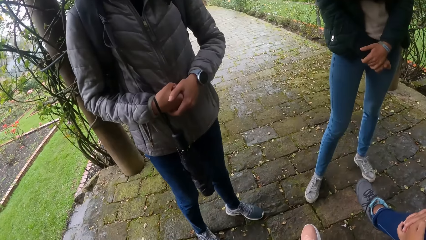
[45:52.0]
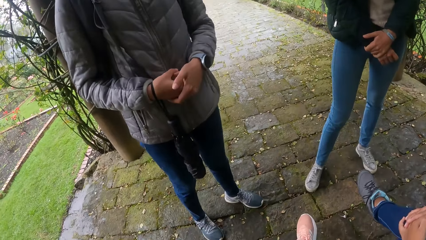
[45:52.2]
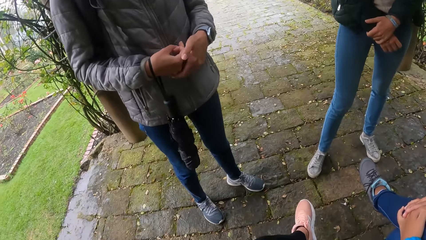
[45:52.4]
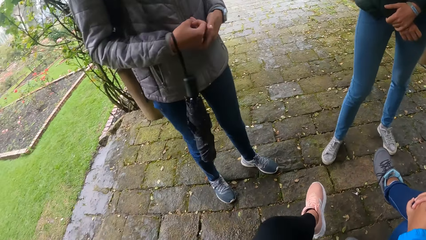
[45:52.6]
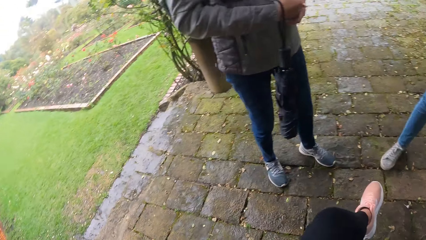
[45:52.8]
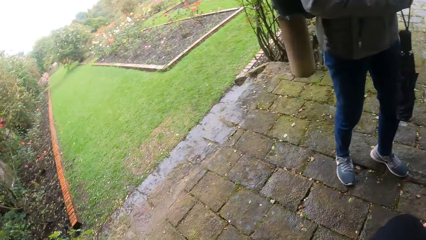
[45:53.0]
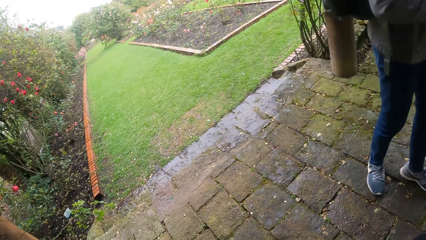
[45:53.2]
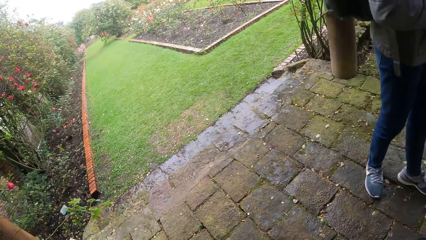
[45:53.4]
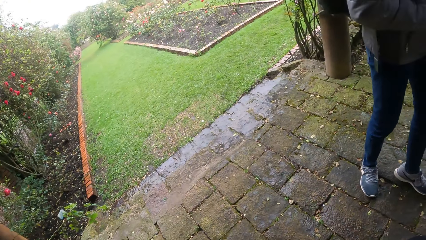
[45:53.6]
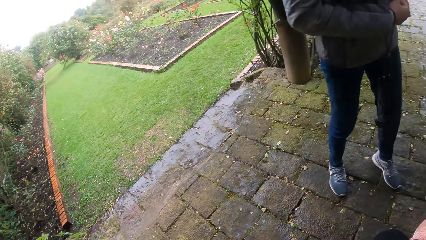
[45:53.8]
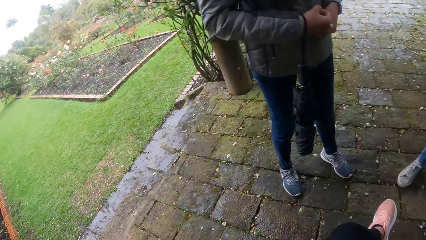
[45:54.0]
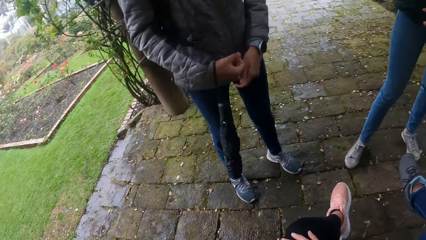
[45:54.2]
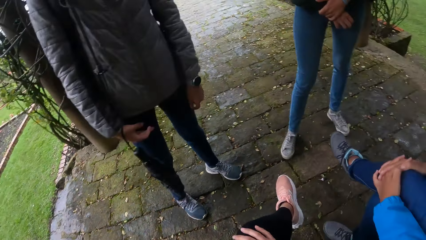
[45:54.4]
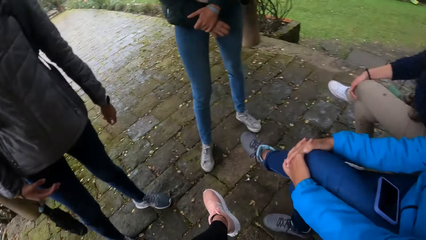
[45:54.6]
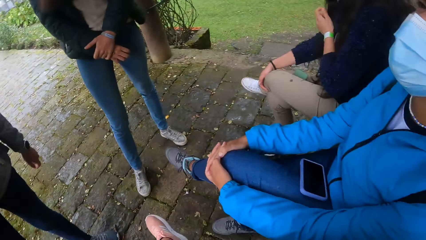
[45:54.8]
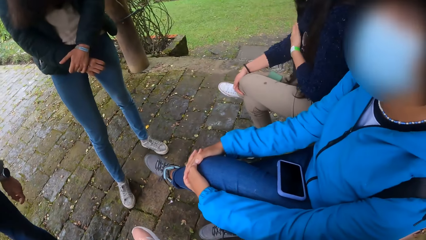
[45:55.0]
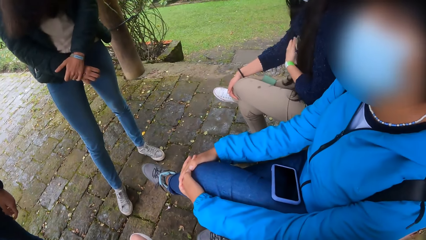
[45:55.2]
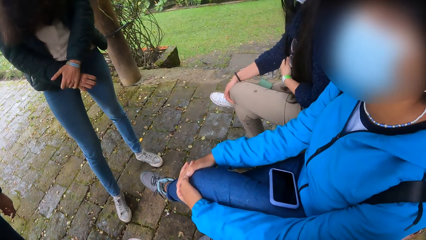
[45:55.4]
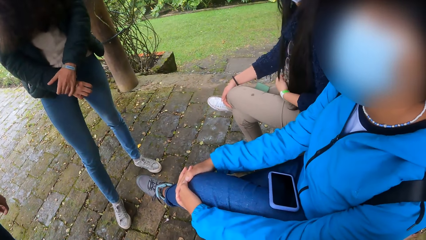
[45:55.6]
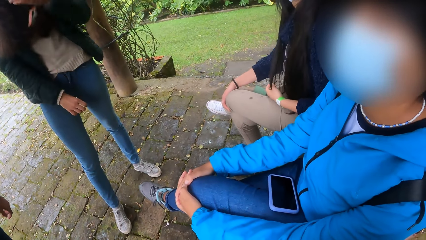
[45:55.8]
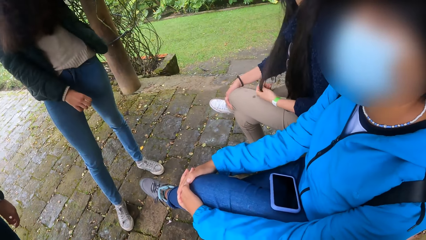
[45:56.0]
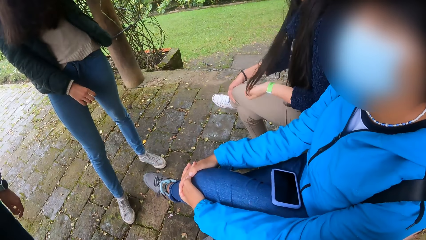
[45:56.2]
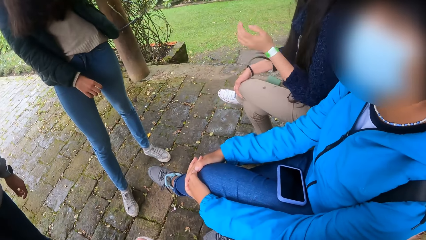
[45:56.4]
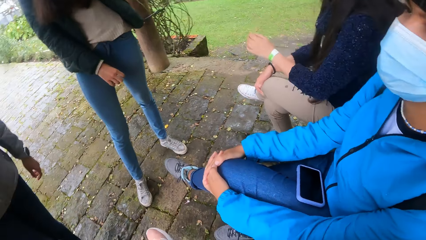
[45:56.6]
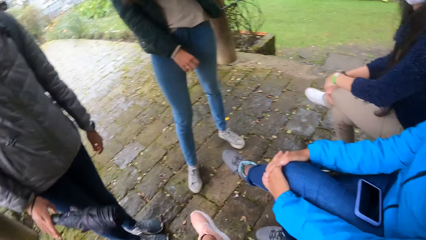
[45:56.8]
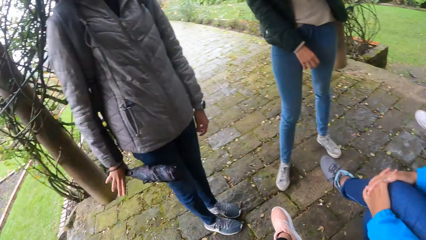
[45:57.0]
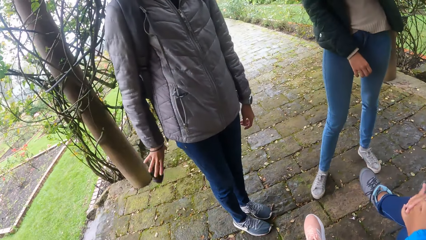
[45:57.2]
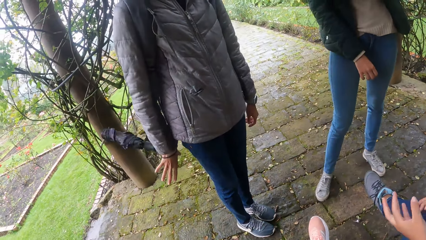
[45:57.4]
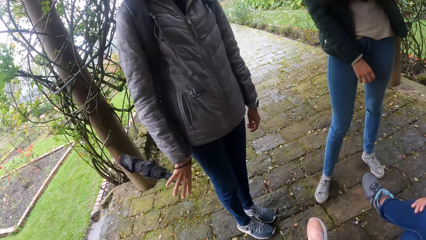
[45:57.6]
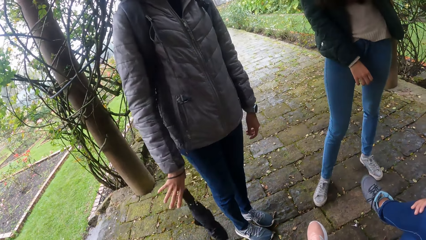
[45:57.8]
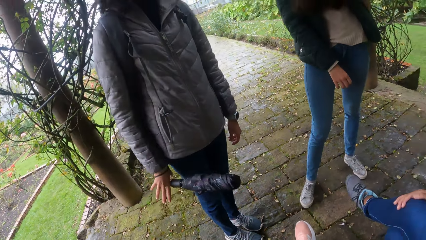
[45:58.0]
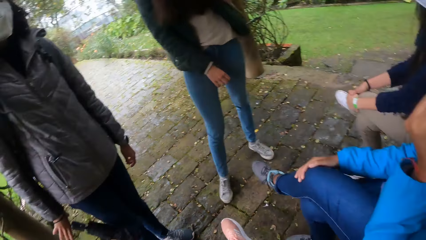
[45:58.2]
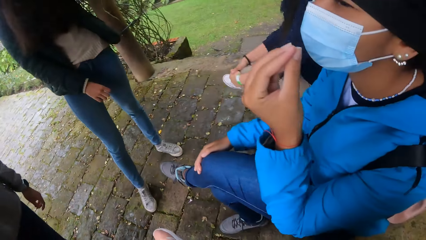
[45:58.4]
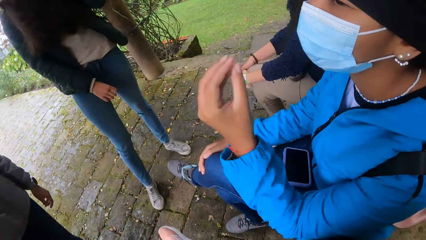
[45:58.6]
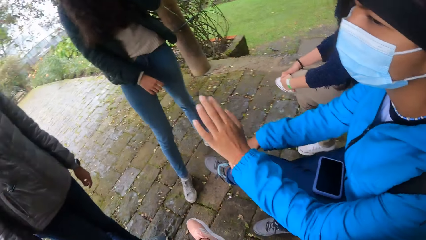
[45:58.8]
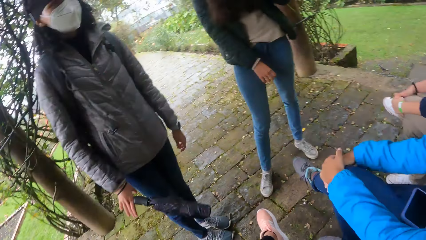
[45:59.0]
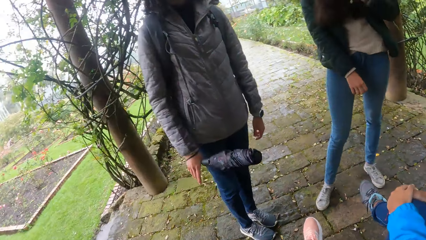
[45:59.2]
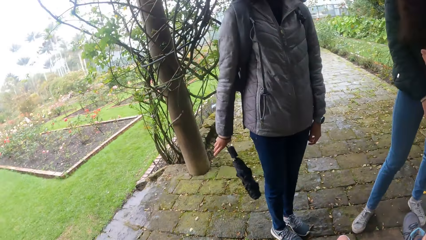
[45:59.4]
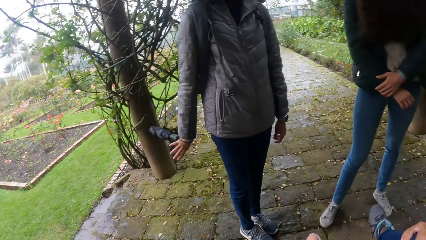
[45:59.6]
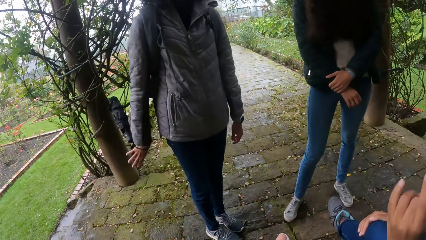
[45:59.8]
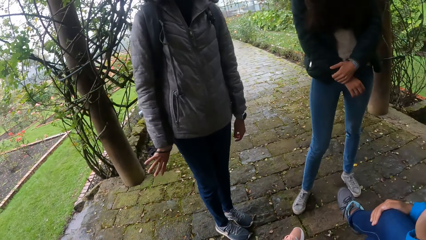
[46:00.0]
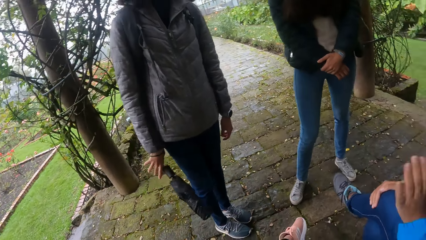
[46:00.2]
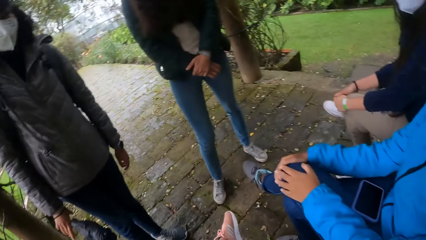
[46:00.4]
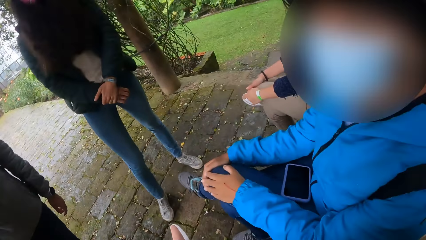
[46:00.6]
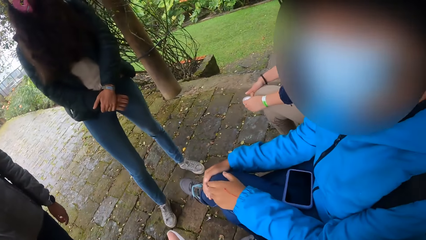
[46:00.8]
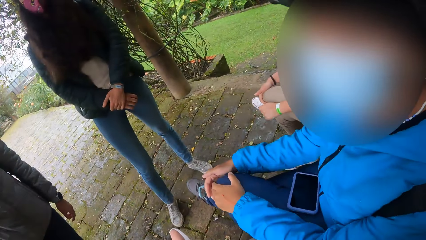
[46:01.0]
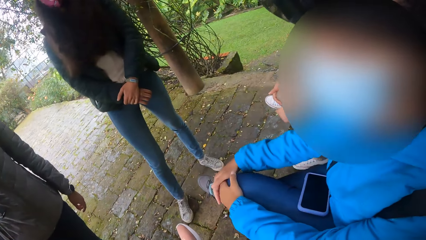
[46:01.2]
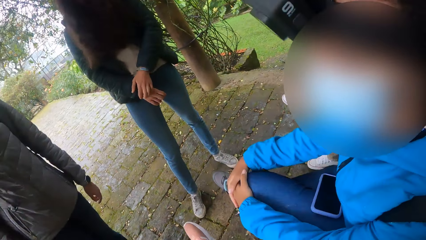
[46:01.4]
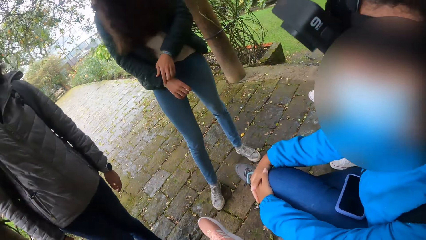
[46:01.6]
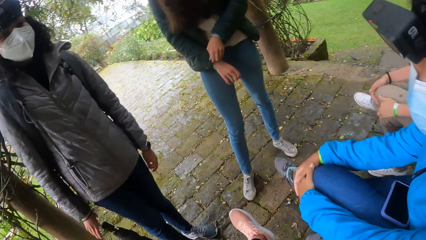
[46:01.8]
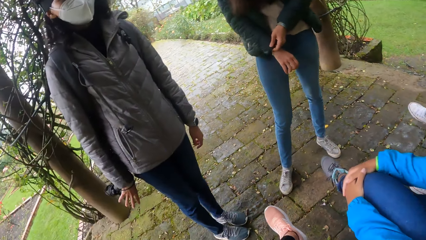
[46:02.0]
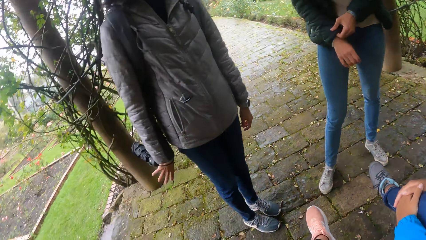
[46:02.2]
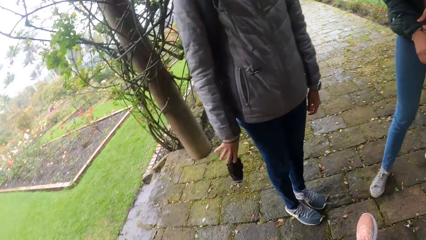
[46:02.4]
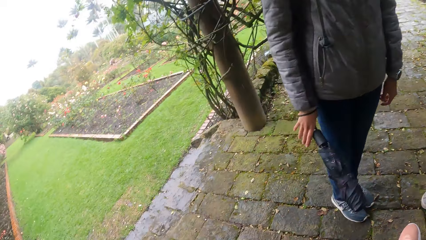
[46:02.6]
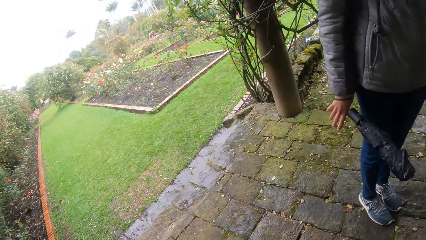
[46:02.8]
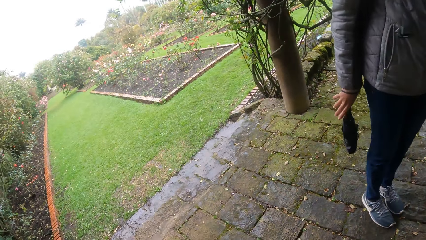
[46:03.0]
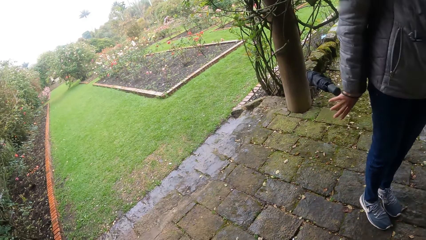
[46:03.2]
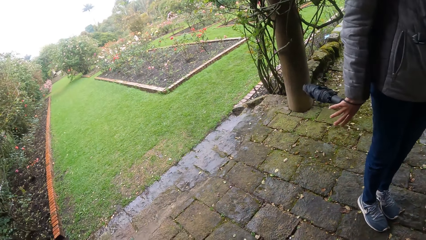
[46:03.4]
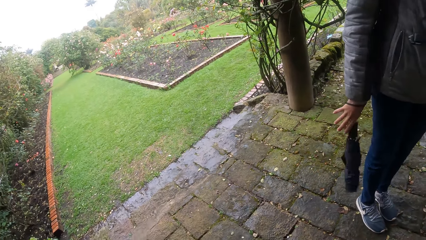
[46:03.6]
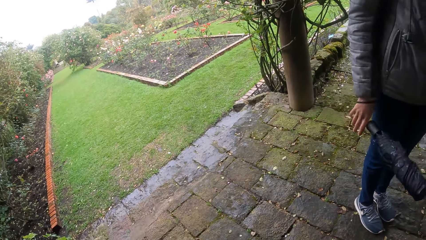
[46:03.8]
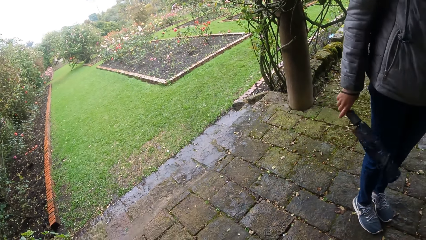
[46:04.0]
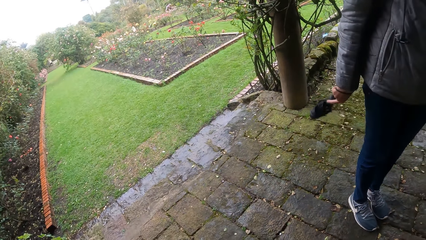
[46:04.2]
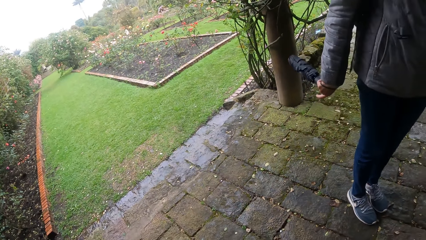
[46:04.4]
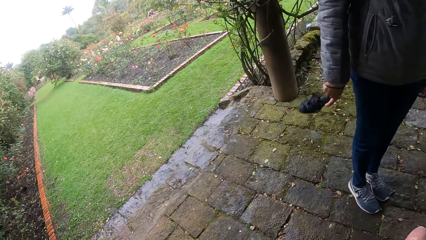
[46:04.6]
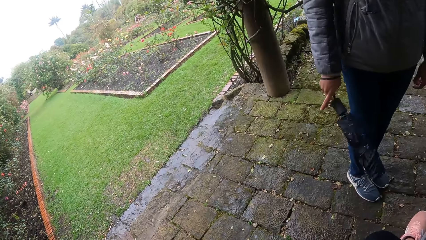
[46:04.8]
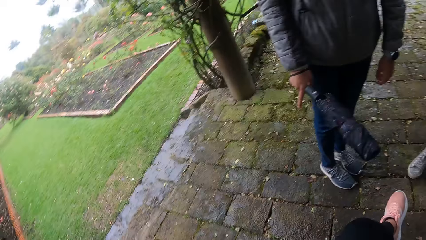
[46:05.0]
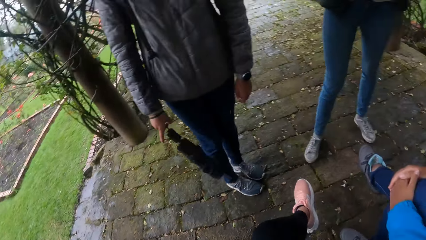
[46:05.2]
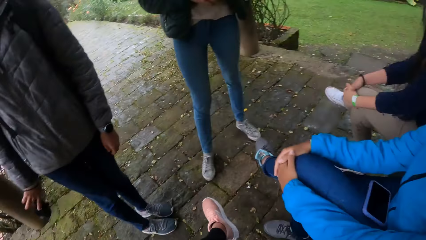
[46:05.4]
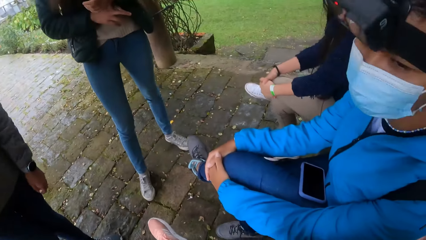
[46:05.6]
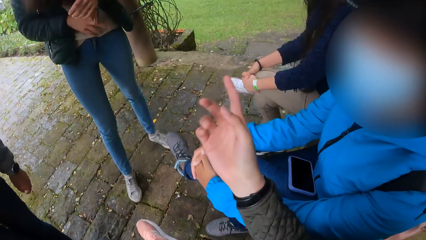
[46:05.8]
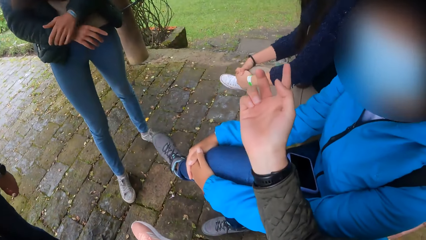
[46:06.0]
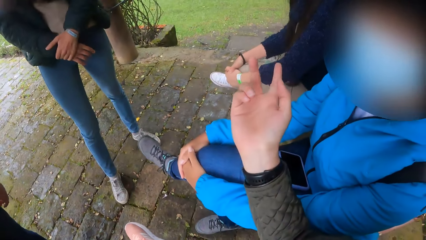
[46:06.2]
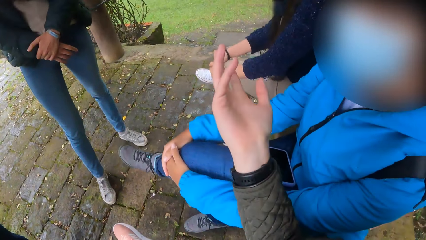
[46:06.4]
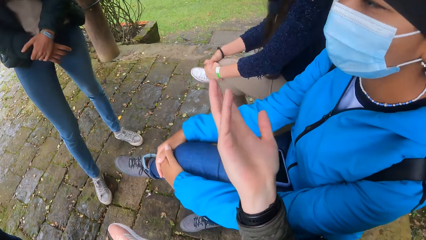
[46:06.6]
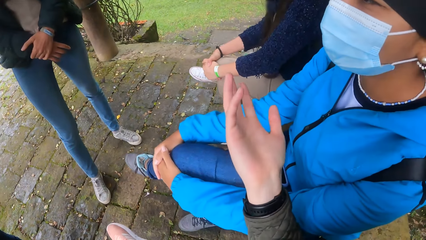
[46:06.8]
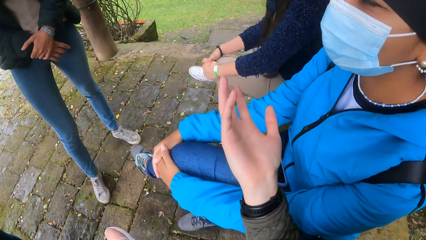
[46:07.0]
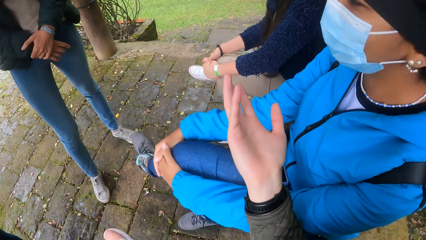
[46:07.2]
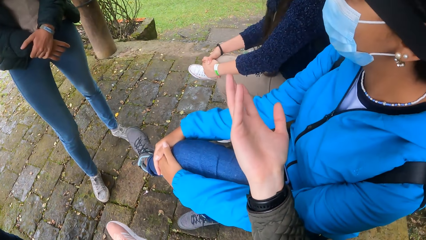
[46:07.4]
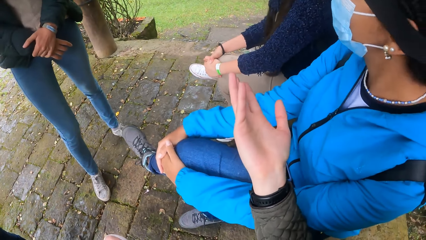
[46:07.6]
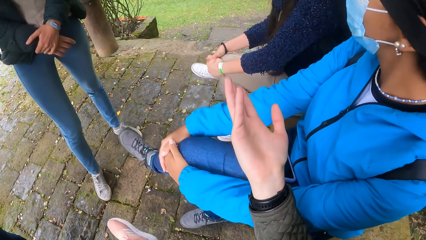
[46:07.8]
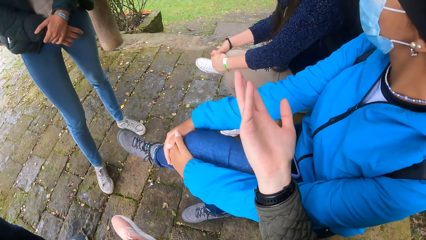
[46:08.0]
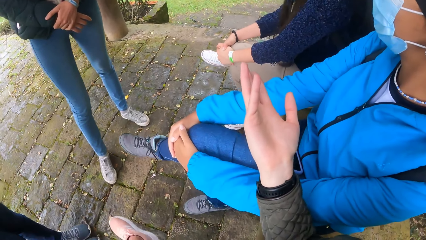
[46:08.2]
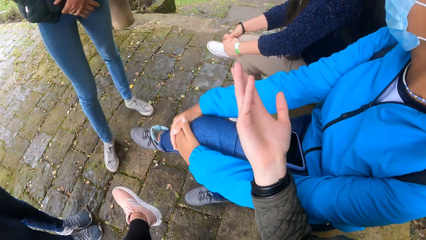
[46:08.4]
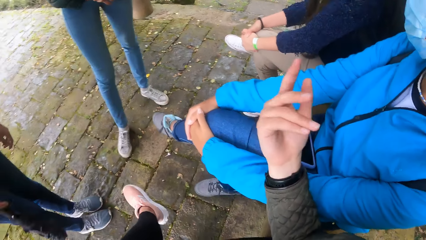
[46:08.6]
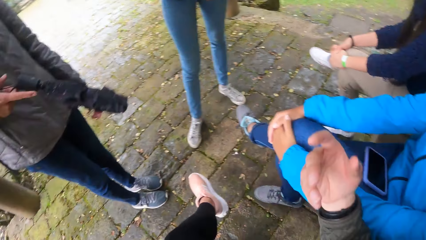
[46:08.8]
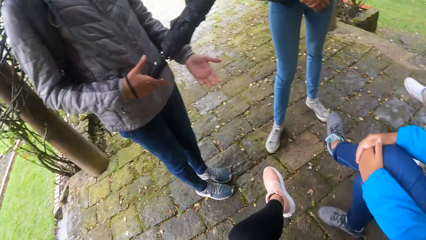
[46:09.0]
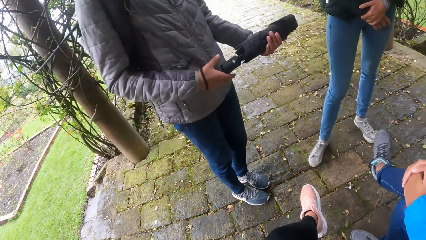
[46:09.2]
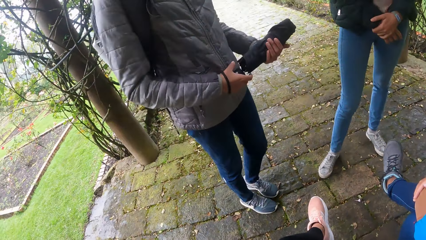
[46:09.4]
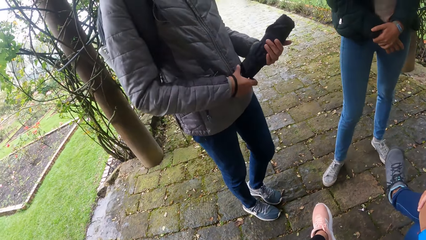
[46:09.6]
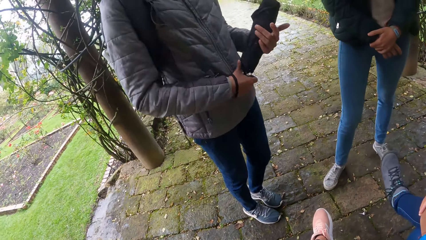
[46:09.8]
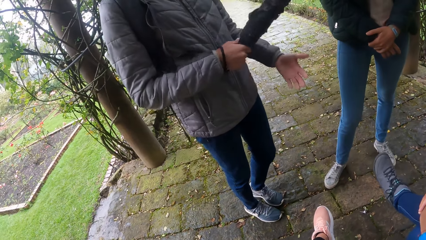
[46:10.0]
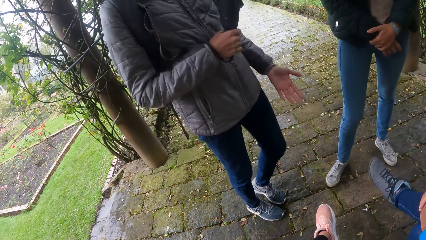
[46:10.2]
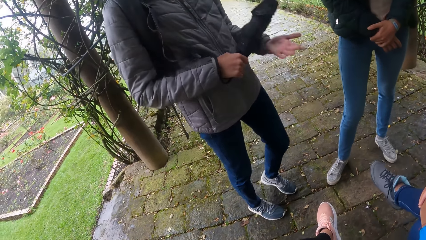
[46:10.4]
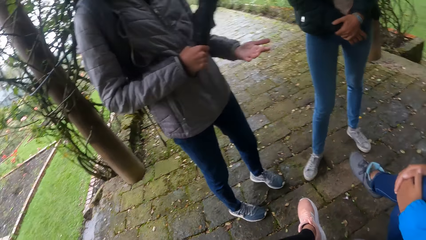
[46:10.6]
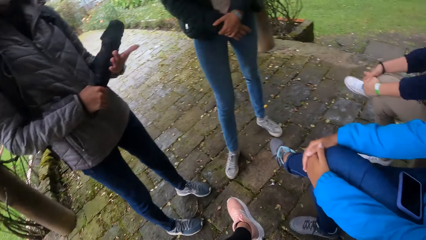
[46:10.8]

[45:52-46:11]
The camera wearer looks around. A woman plays with her hair with her left hand. Another woman swings the umbrella with her right hand. A lady moves a hand. The camera wearer looks at the lady. They look around, look at the lady, and move a hand. The other woman hits the umbrella in her right hand on her left hand. The camera wearer looks at the other woman.
